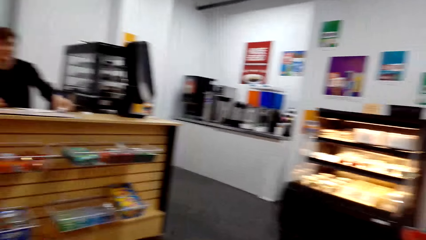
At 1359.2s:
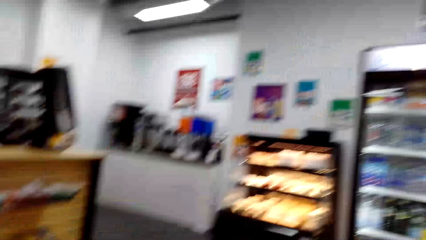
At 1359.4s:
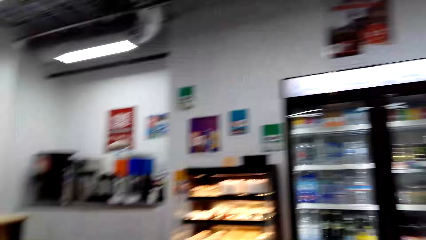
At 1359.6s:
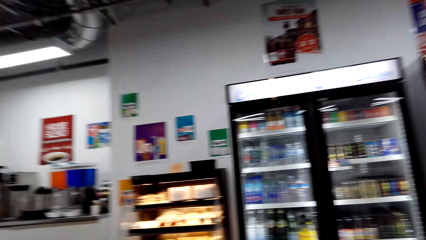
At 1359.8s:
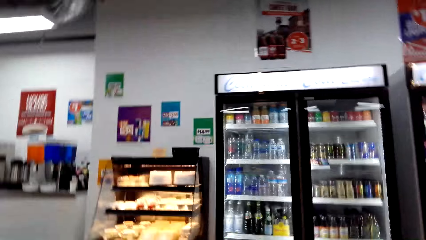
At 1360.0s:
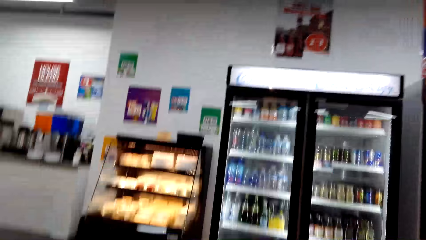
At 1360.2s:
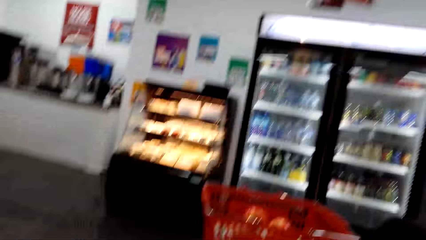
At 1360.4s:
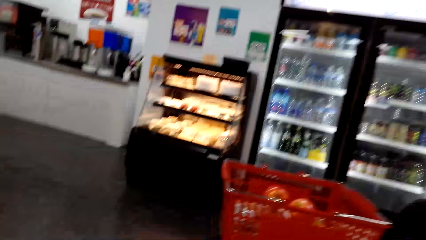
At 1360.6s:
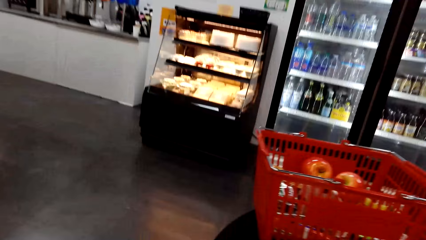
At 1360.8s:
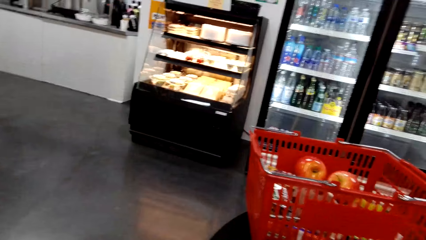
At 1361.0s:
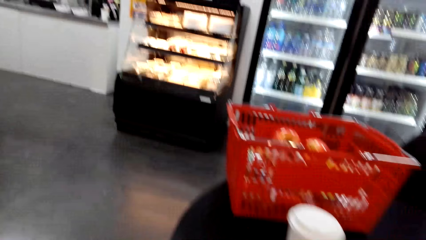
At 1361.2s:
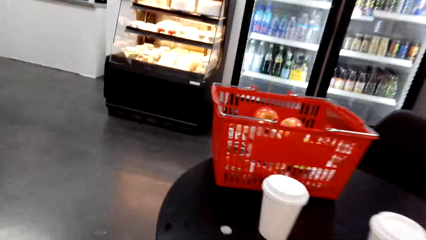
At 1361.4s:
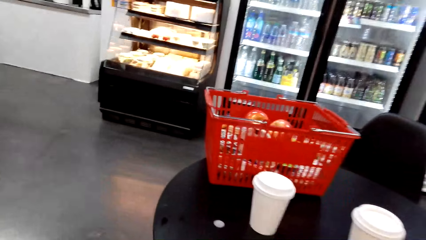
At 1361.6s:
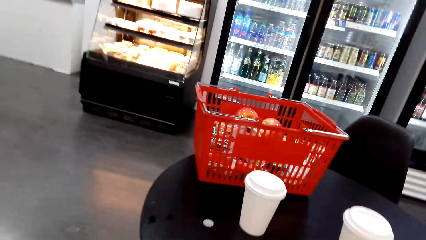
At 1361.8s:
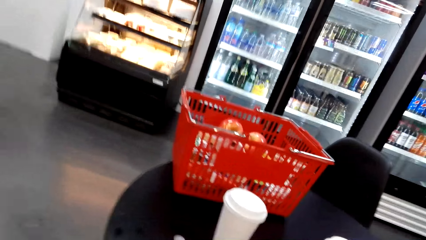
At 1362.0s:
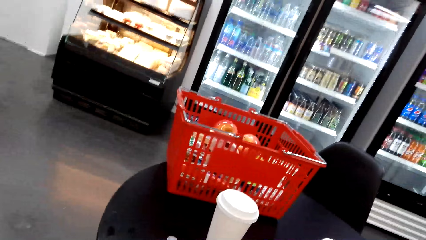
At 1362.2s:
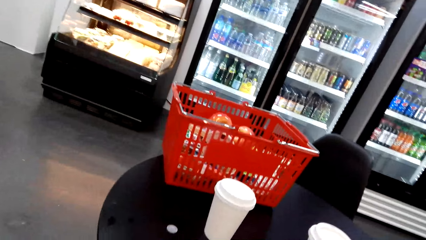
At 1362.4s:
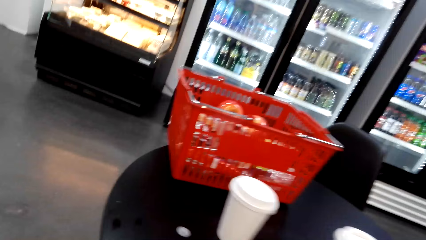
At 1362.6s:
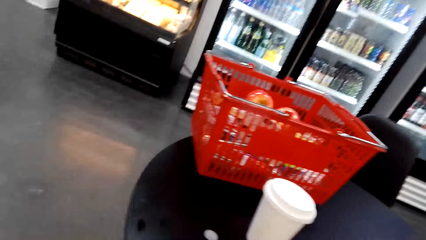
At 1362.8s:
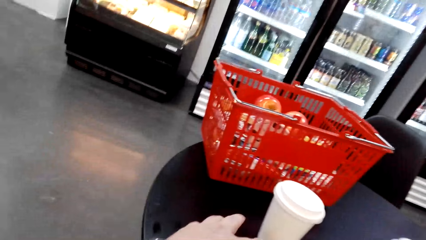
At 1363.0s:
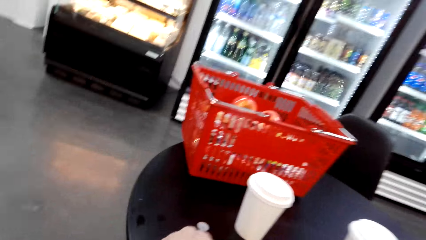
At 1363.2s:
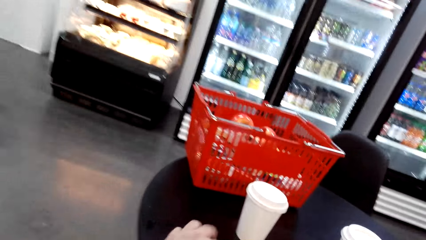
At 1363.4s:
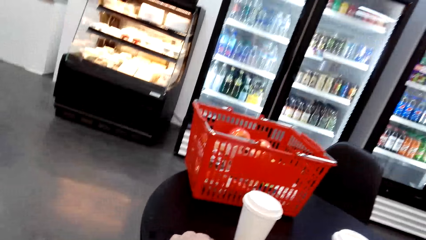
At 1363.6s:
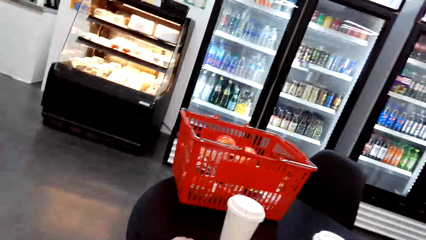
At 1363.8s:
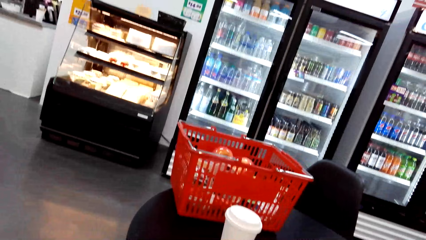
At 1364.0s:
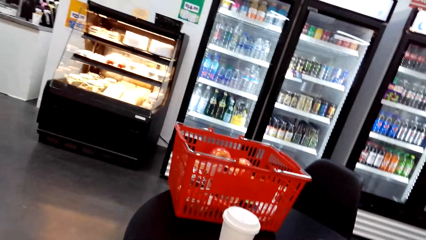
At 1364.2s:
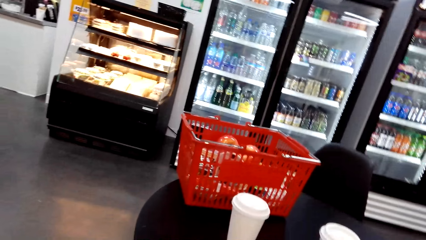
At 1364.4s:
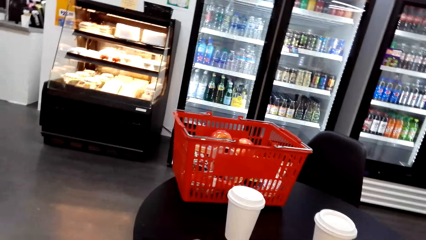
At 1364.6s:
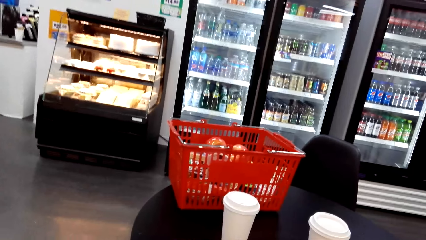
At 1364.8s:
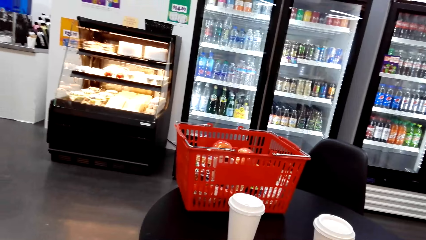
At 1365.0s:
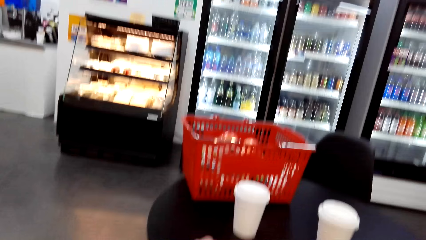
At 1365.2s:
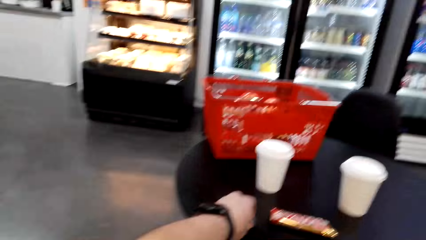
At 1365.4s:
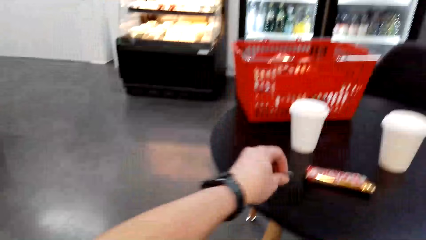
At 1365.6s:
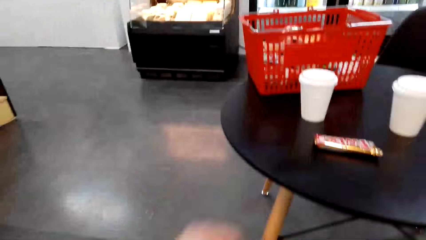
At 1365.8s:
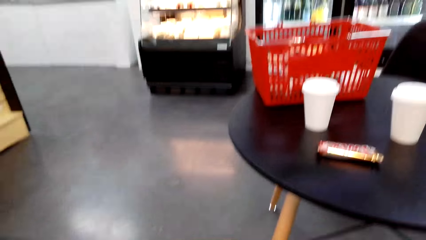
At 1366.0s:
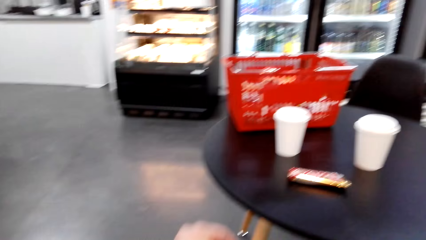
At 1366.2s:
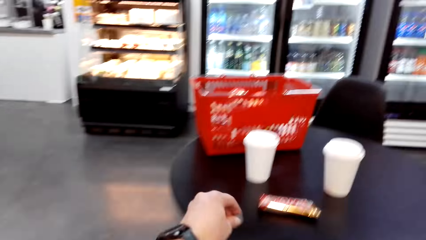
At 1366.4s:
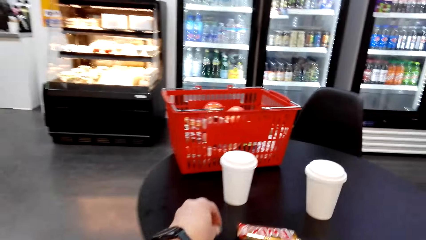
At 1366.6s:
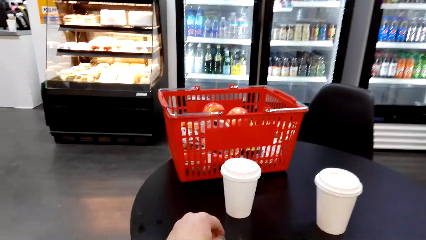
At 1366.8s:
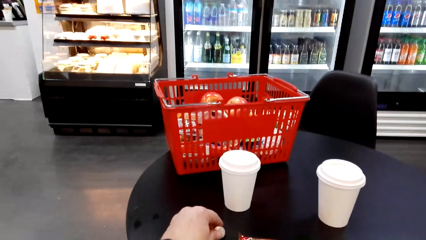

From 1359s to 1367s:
The camera wearer looks around. They put the coin on the table.

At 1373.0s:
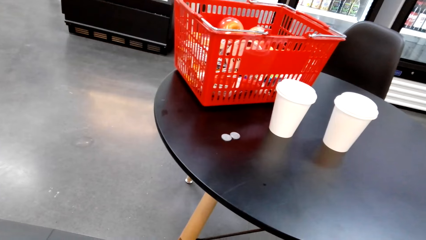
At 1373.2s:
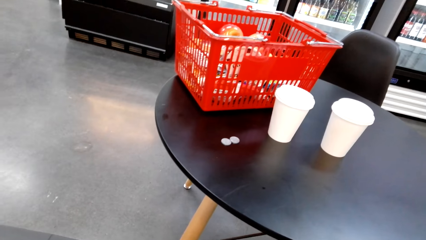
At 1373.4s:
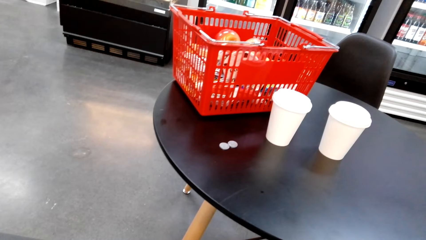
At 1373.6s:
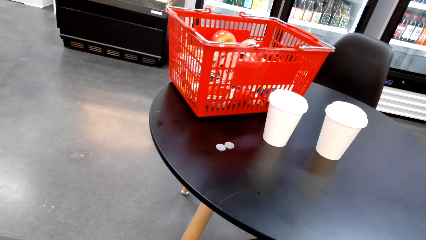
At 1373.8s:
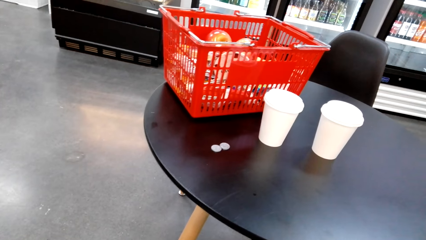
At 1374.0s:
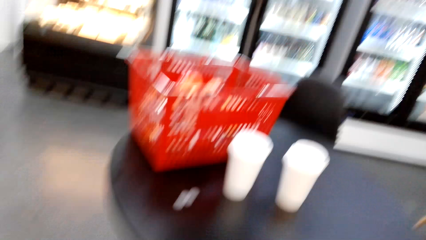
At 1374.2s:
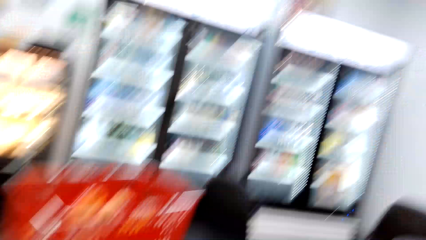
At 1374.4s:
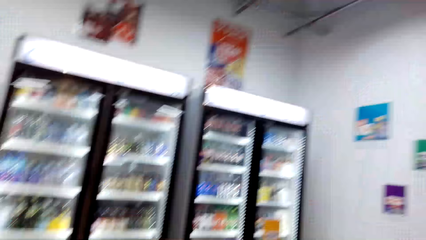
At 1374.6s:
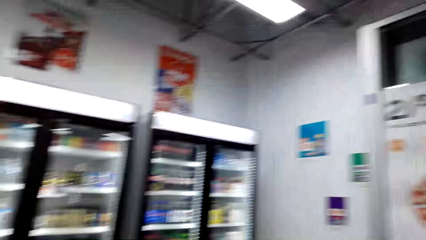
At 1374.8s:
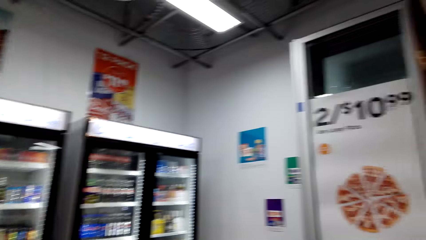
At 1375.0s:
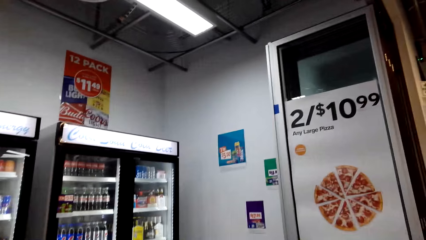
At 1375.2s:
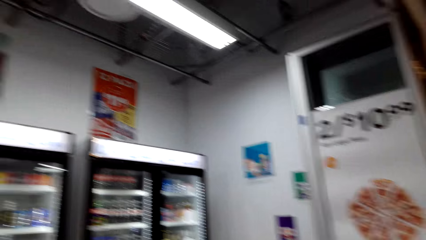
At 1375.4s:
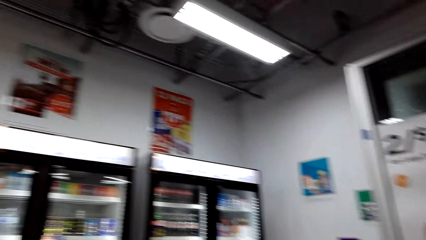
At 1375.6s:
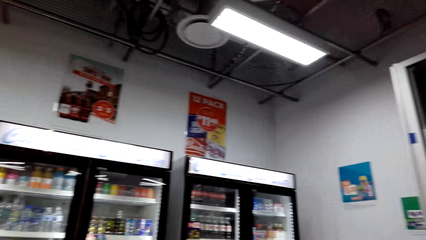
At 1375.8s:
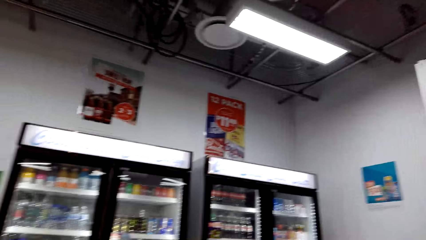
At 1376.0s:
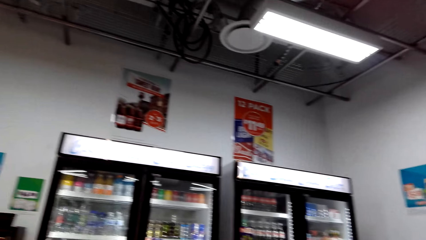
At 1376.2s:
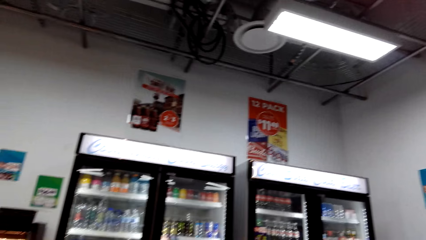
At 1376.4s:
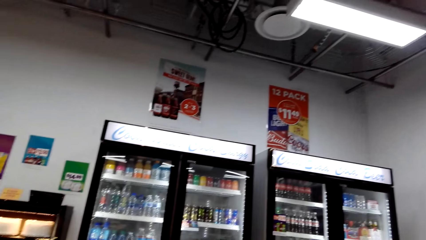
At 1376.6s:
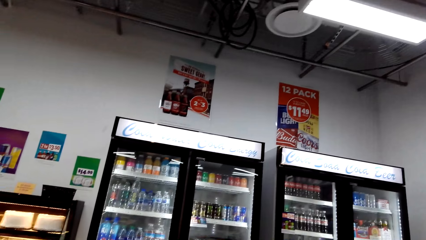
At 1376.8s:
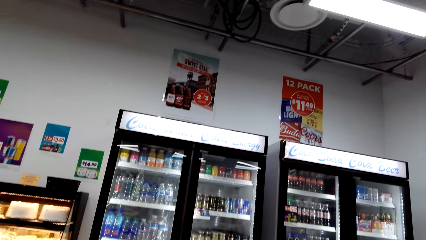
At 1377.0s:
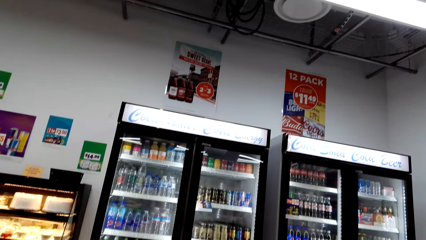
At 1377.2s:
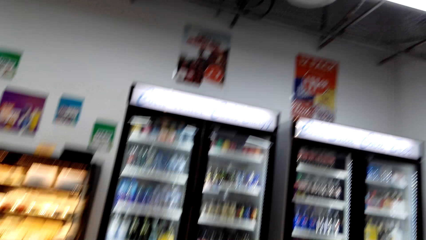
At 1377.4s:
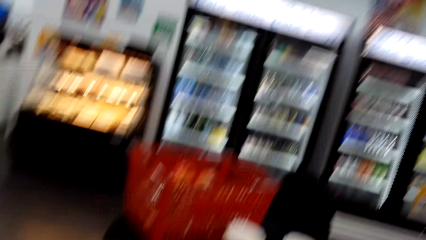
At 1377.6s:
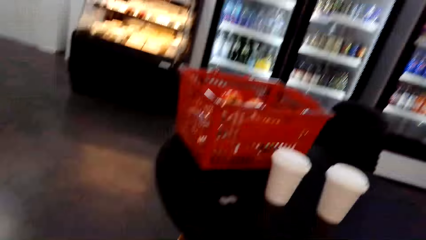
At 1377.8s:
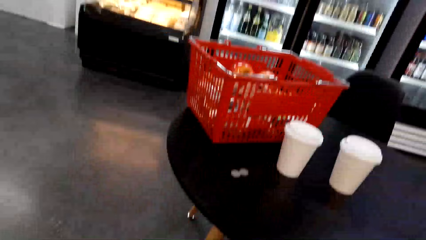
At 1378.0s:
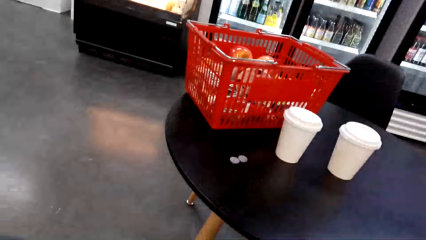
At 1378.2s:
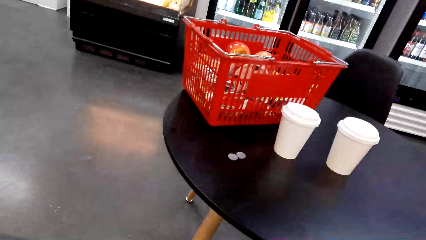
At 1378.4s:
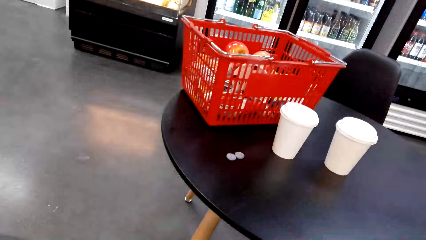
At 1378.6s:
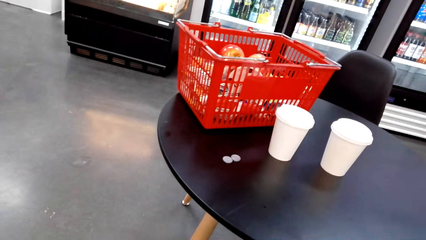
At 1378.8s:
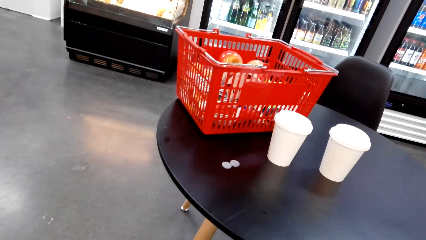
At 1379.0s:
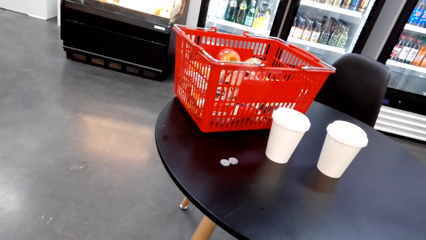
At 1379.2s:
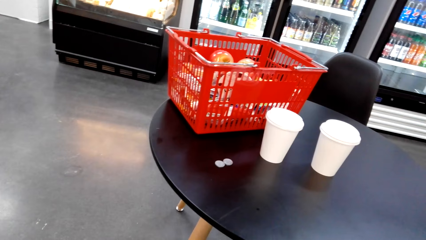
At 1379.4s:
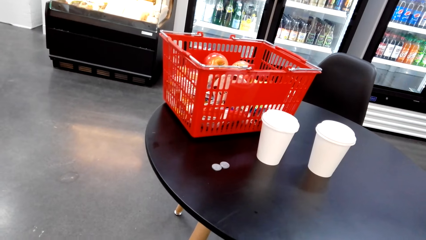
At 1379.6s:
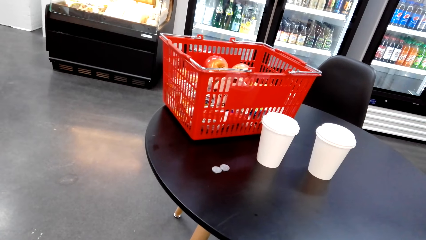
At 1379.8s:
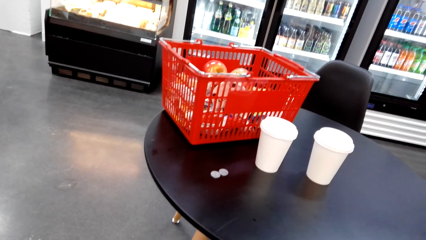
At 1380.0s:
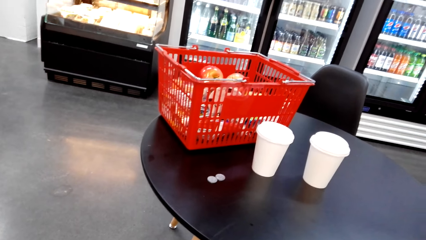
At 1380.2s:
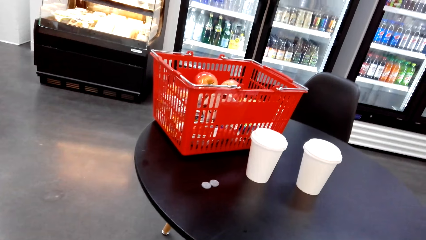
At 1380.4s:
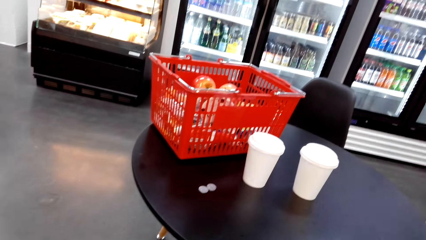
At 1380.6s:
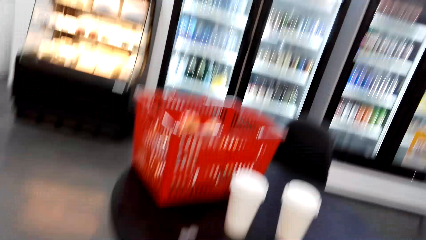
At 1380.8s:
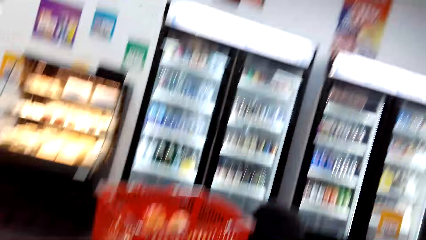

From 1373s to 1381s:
The camera wearer holds a packet of something. They look around the shop.
